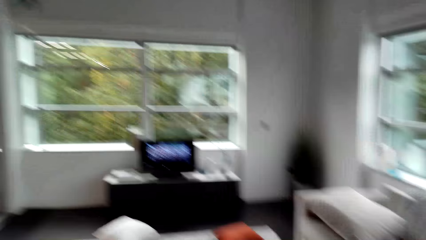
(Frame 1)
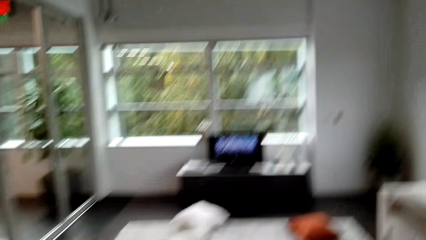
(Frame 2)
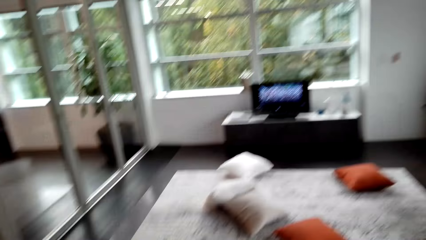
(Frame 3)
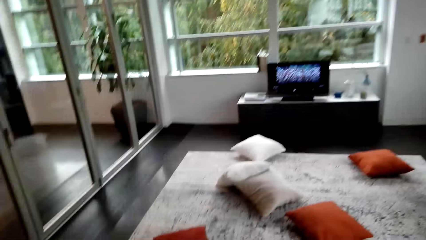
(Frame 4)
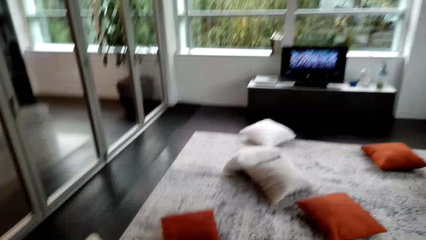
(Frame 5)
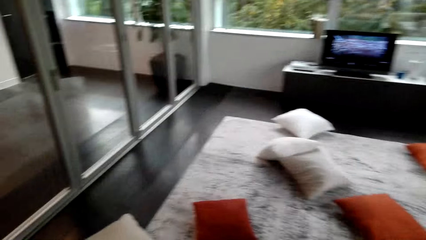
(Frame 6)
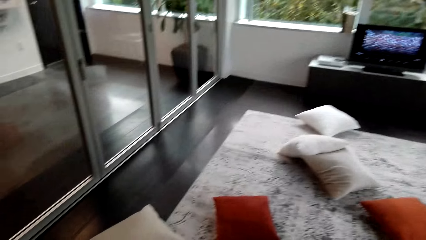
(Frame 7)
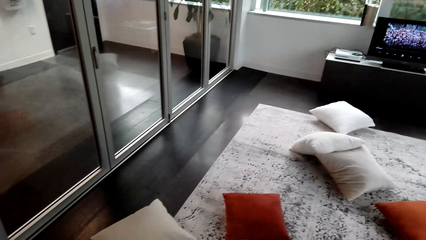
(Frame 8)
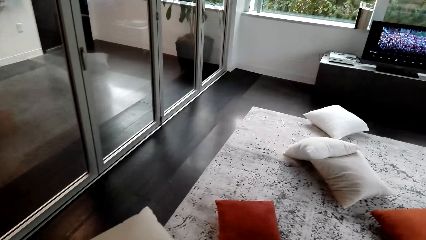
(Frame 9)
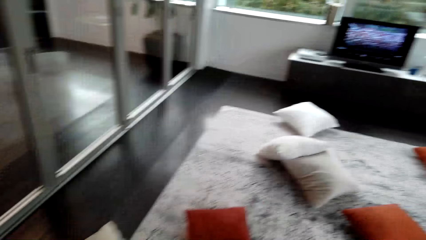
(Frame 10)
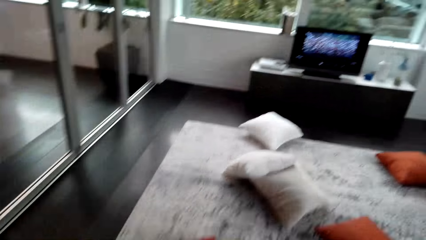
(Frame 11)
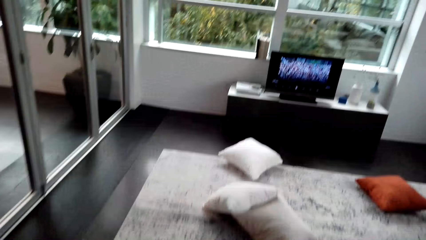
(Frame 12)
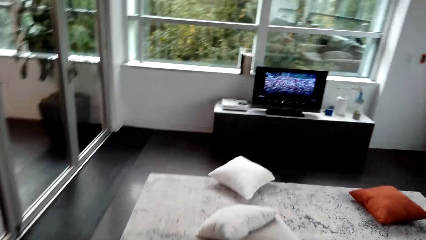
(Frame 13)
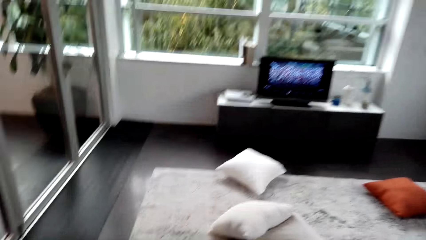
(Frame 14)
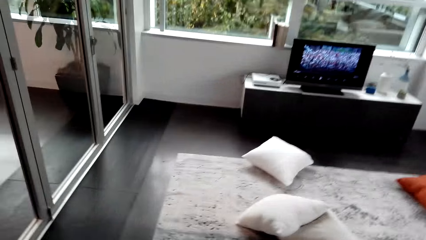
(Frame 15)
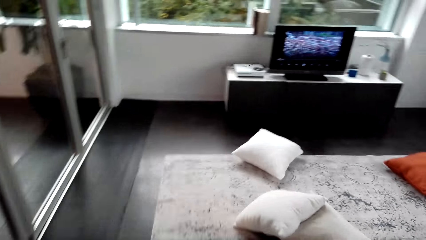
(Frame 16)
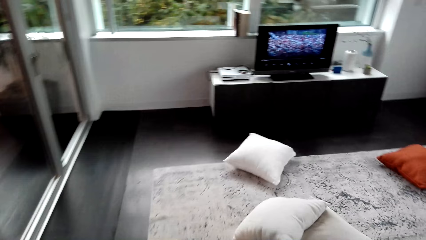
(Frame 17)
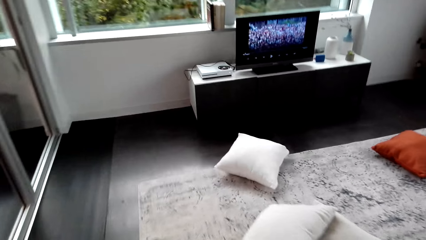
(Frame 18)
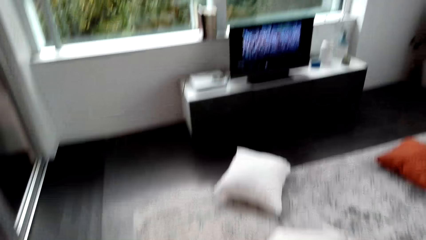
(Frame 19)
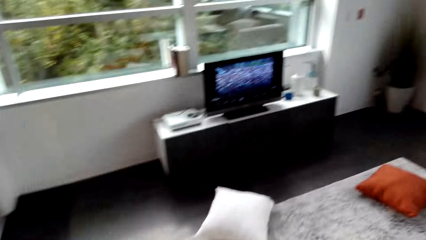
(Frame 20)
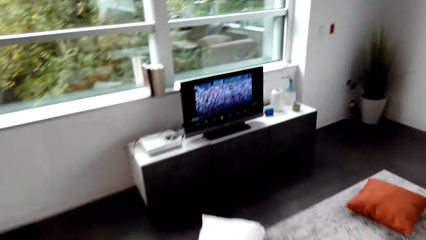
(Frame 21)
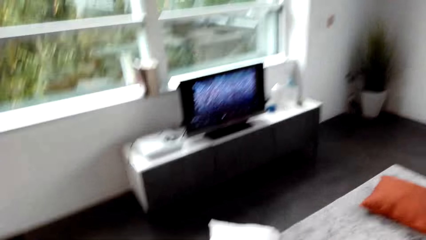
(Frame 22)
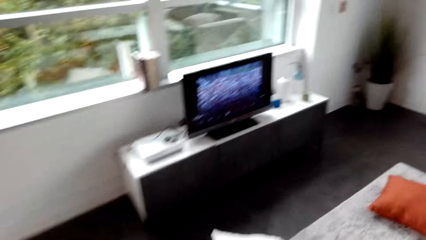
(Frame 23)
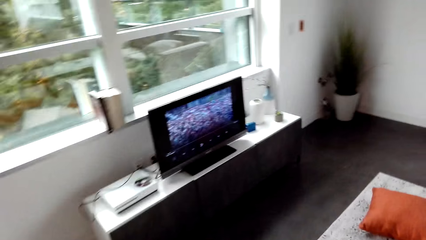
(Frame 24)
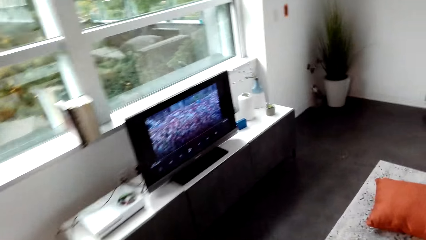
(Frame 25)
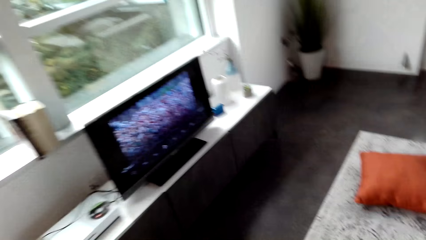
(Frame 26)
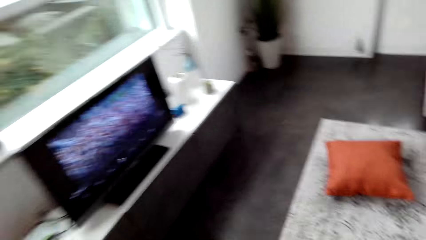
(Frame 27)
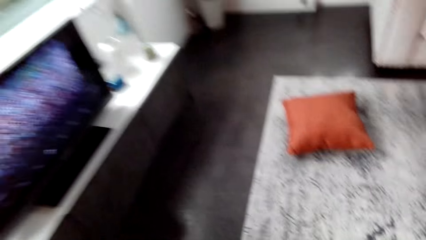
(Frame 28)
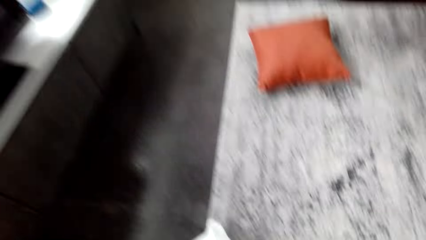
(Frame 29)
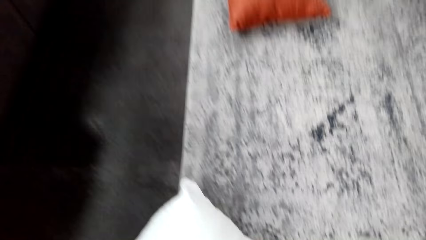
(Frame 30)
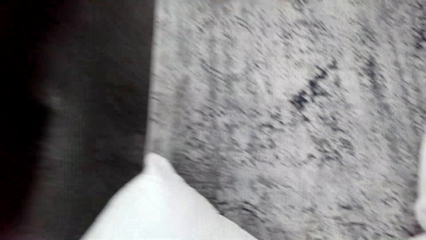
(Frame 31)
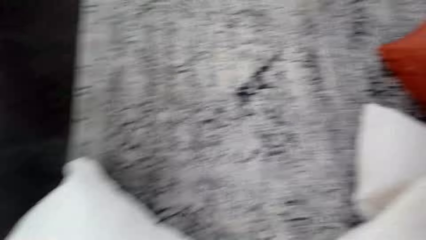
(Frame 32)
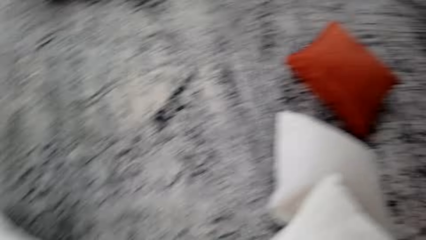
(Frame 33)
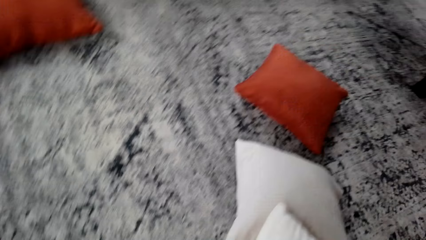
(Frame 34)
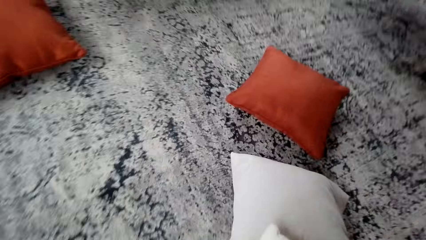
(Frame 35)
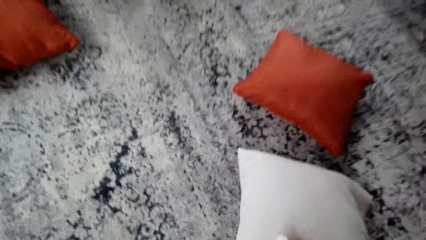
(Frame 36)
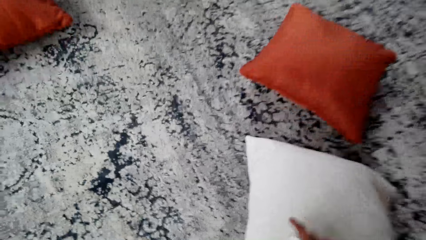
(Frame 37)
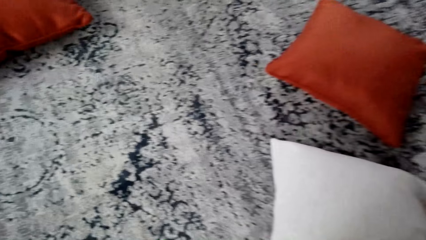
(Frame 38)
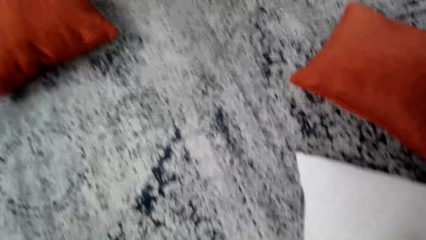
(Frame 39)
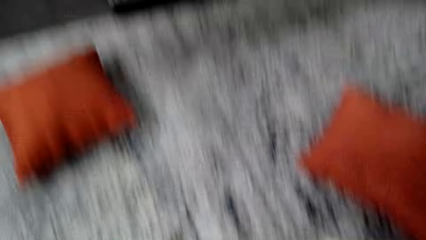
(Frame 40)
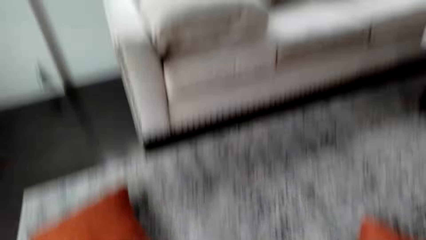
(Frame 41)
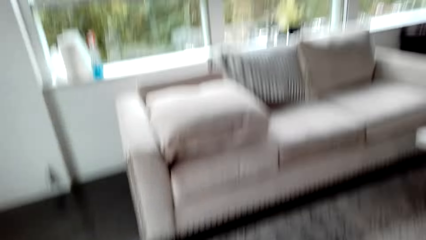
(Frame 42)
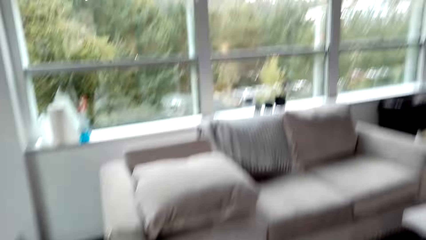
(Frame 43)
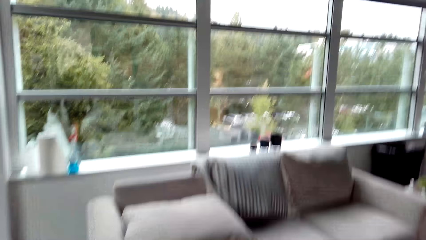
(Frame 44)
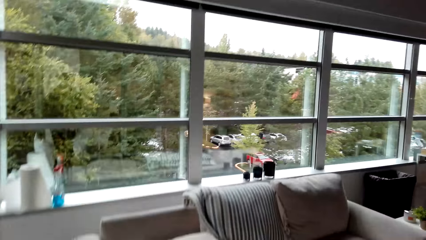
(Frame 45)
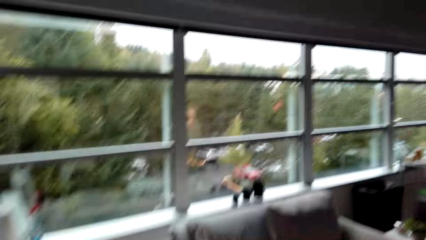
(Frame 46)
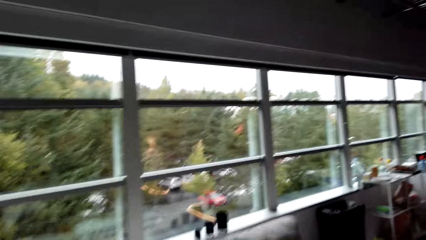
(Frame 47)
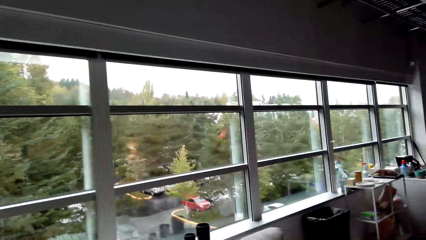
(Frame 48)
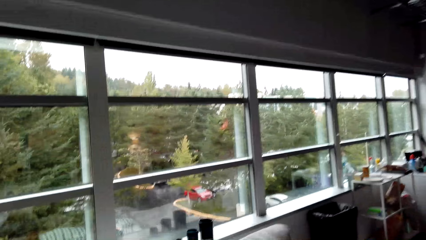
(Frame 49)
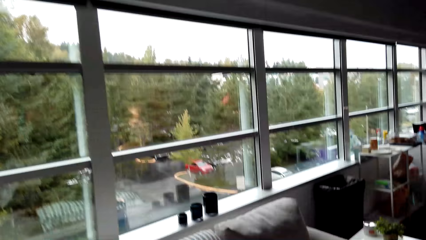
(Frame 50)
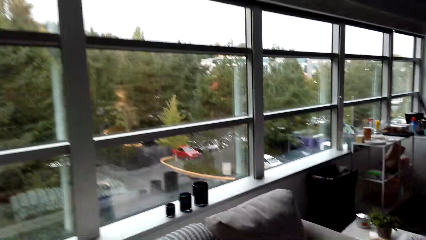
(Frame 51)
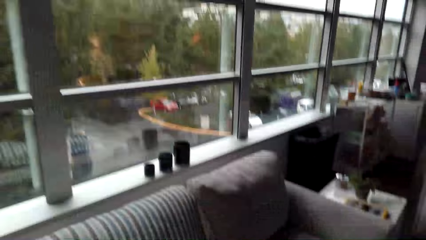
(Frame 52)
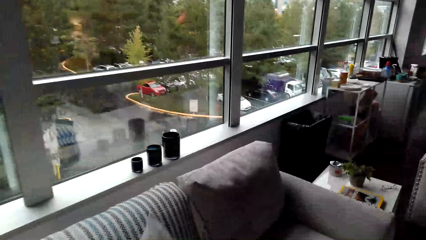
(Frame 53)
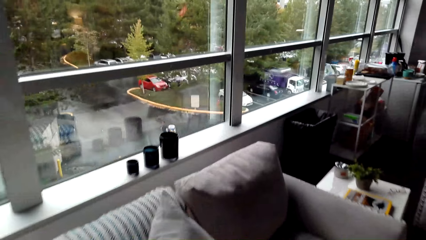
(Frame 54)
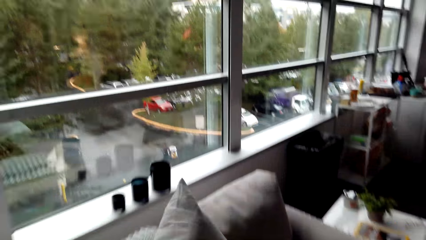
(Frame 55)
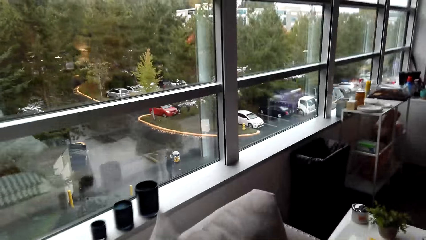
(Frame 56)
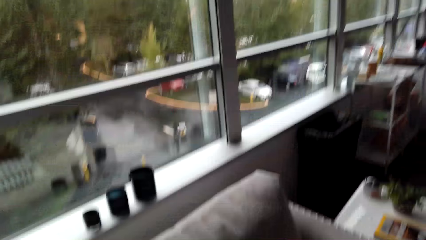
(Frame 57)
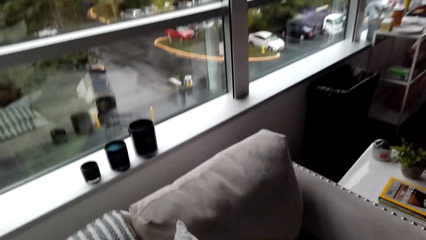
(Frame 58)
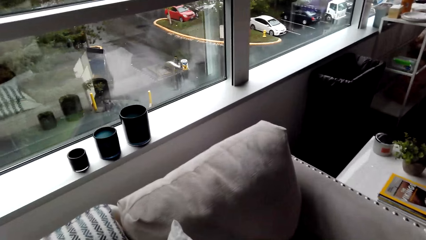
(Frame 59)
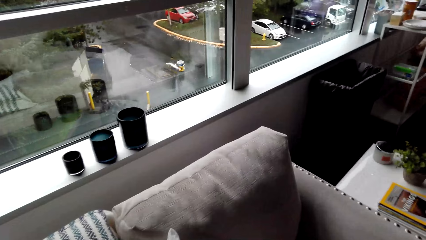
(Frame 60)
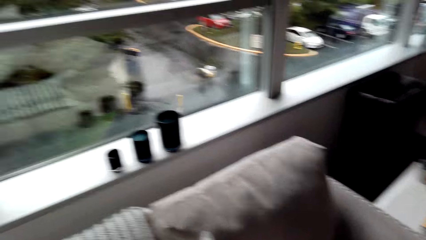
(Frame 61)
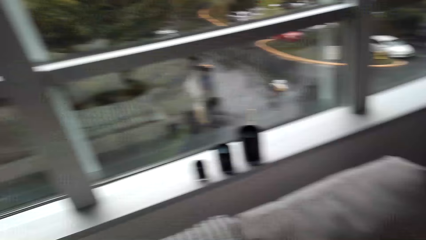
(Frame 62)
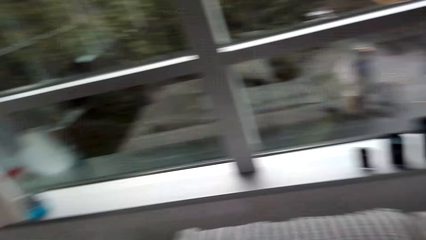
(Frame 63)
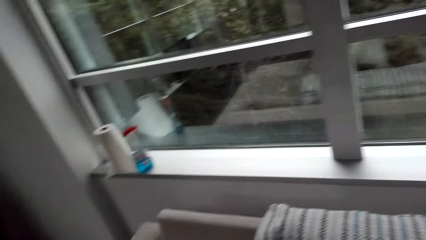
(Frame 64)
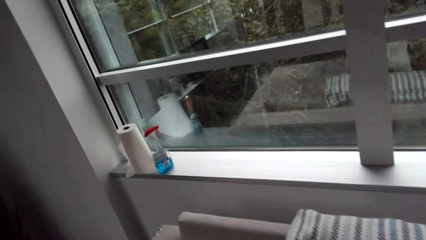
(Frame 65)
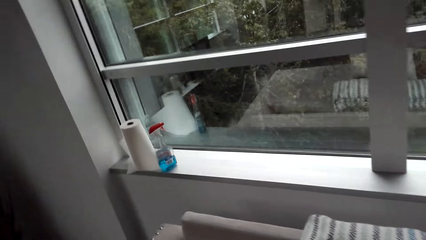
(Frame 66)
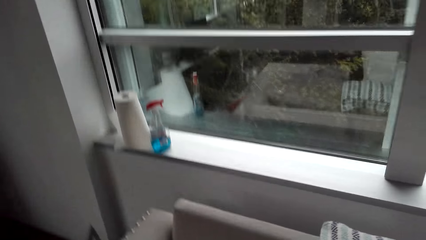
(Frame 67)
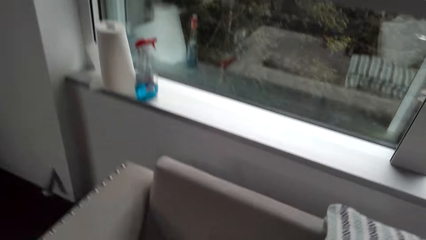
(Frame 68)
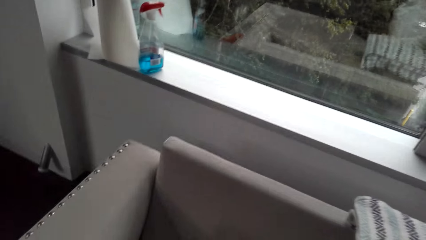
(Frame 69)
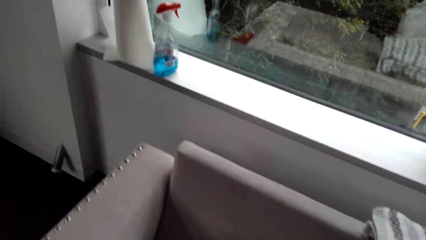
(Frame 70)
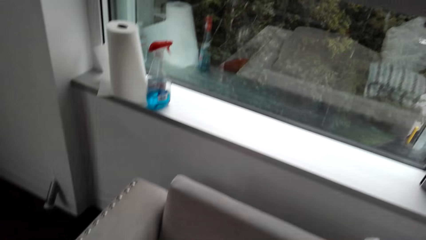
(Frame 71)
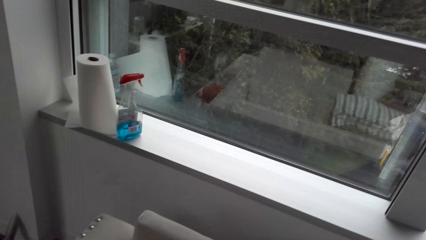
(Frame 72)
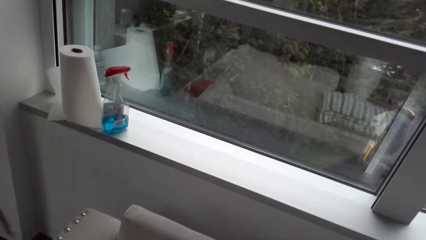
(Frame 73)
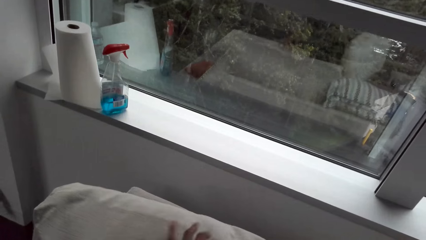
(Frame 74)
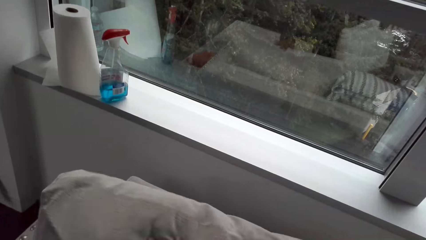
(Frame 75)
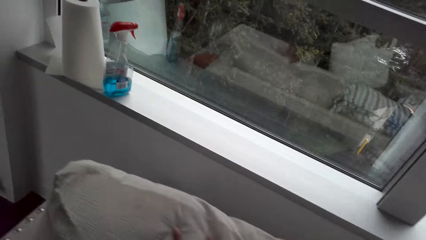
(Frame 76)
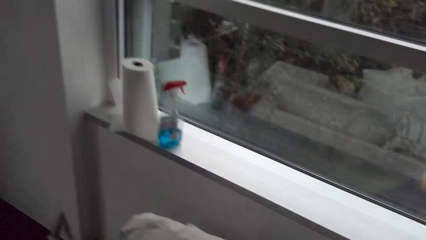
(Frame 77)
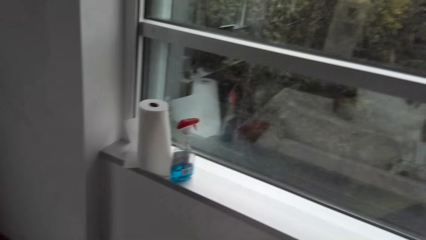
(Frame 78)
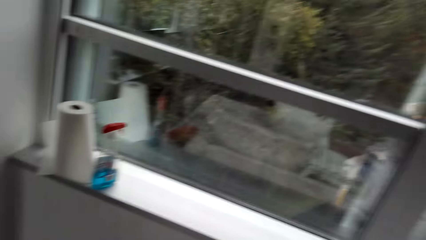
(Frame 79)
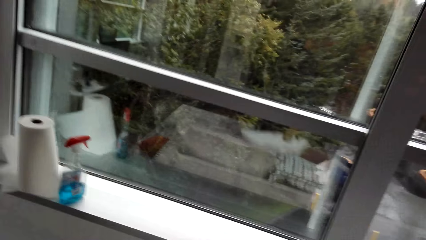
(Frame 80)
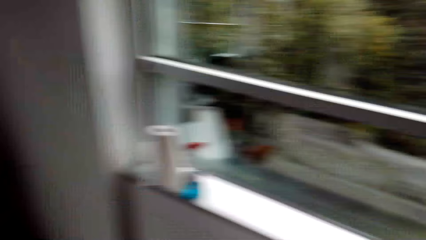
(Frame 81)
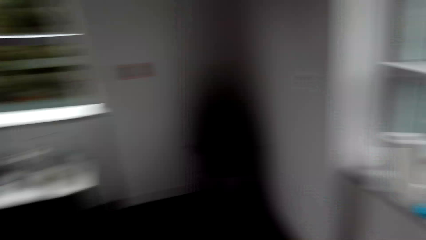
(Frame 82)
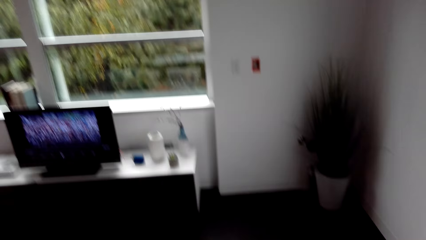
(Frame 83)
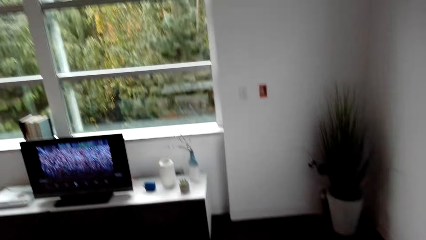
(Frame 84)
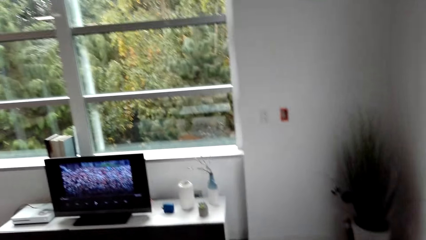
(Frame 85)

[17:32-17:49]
The camera wearer walks towards the television. They touch a pillow. They pick up the throw pillows. They put the throw pillow on the couch.
